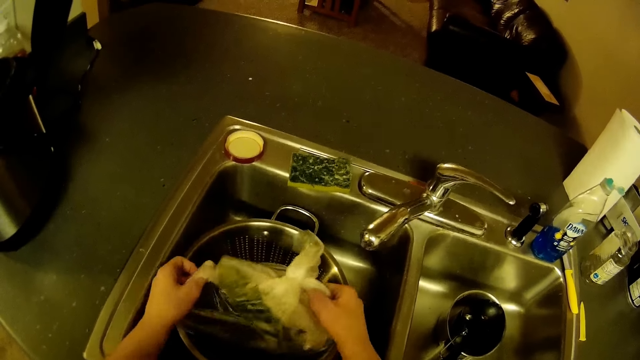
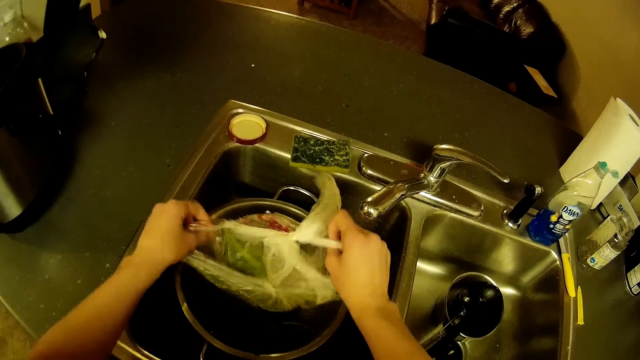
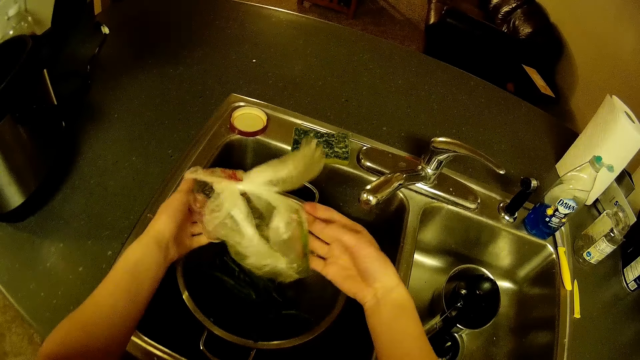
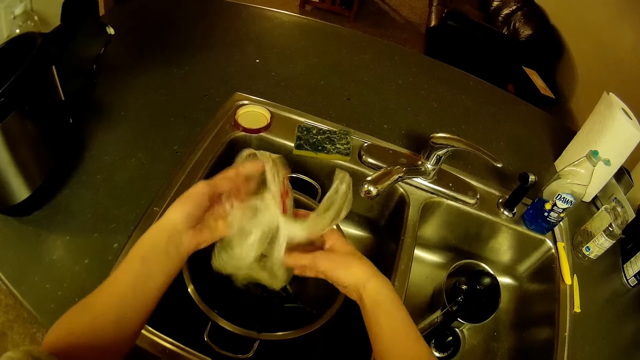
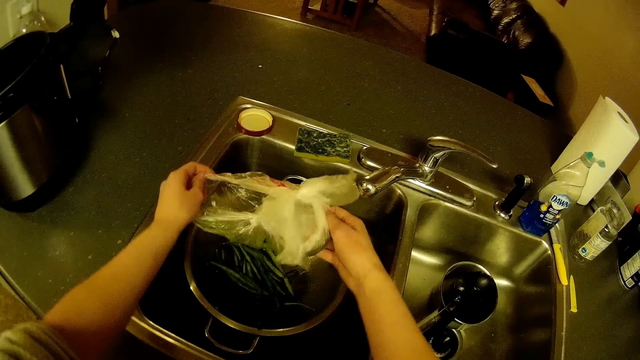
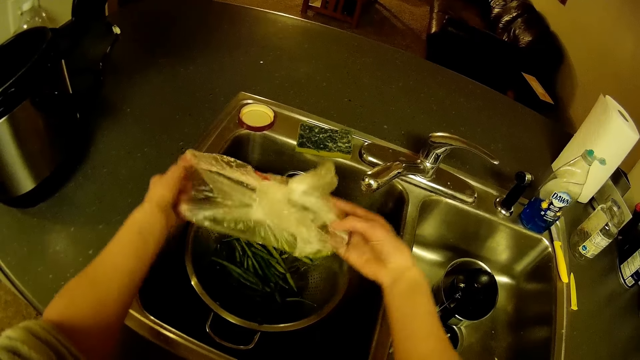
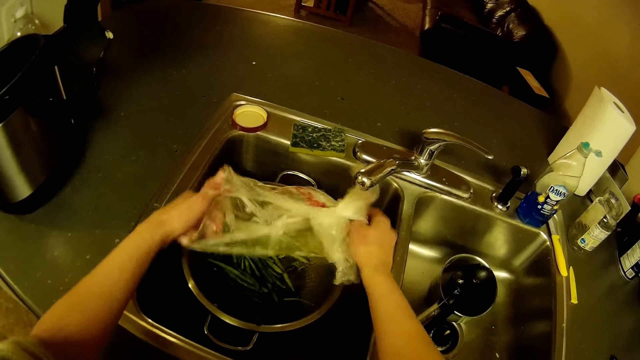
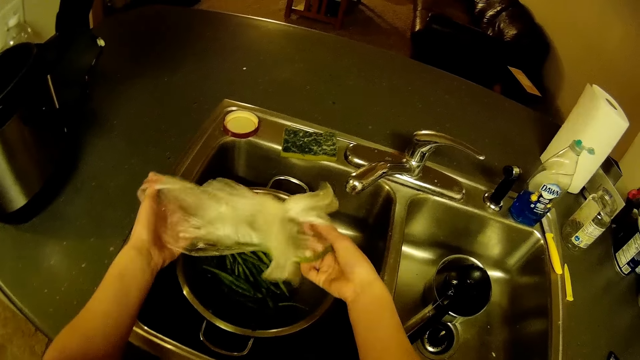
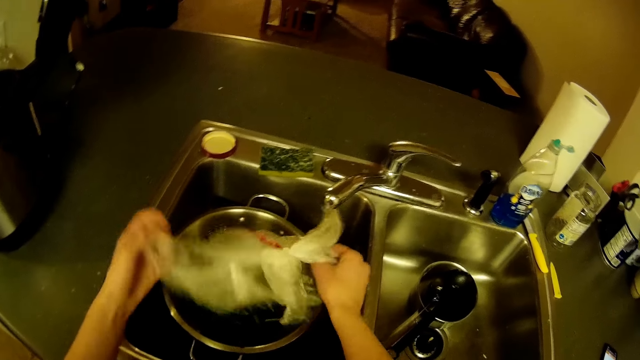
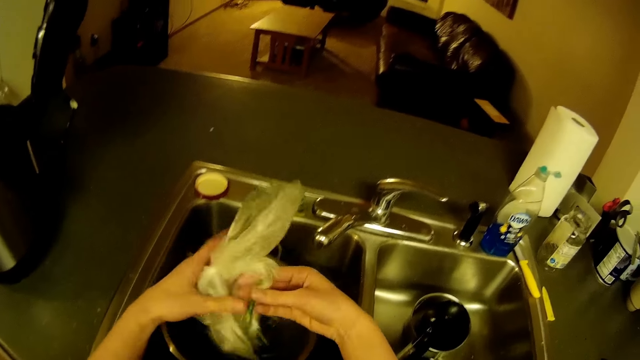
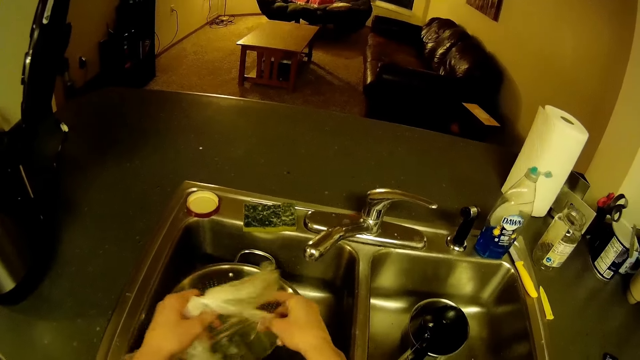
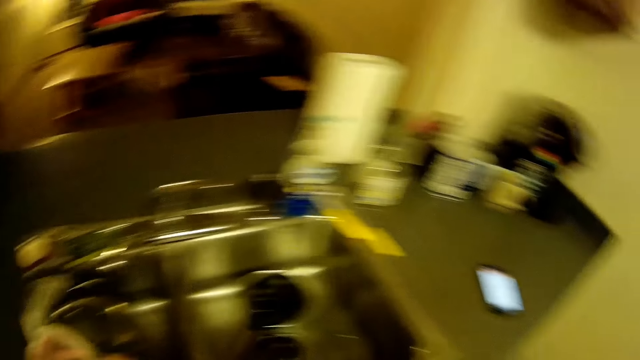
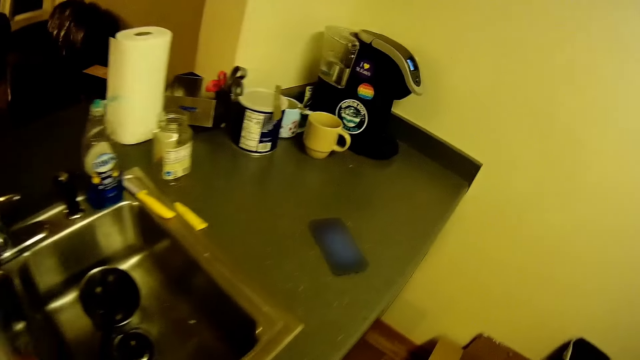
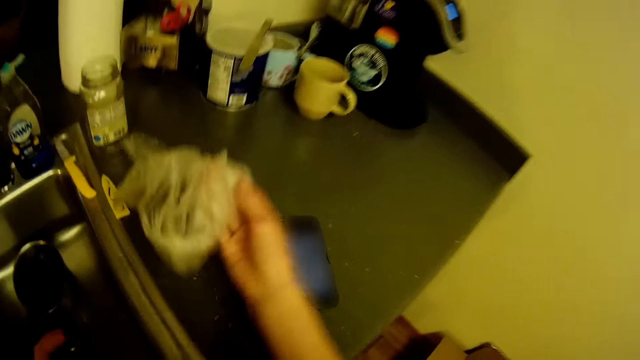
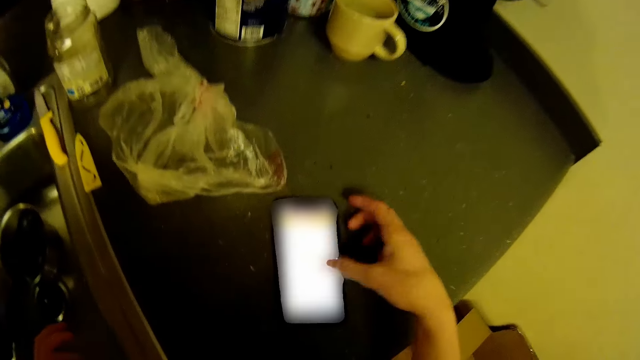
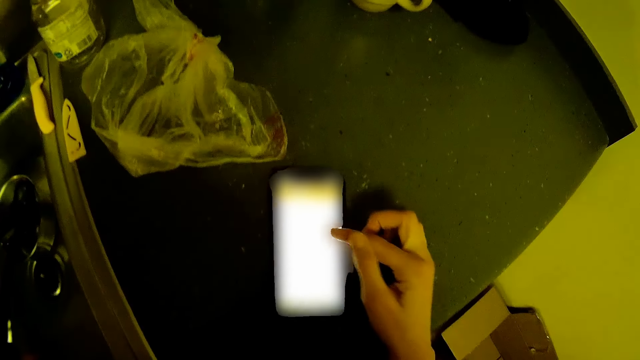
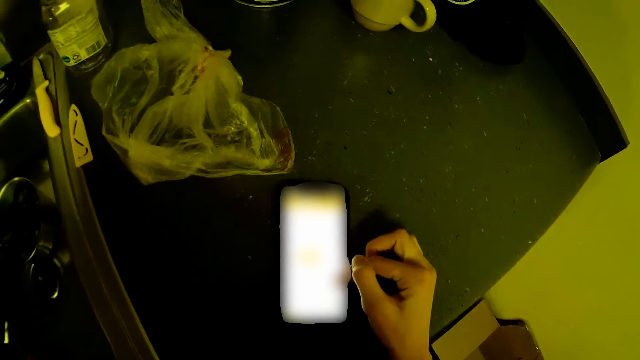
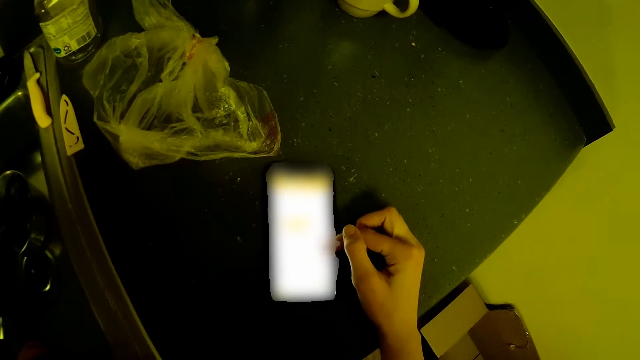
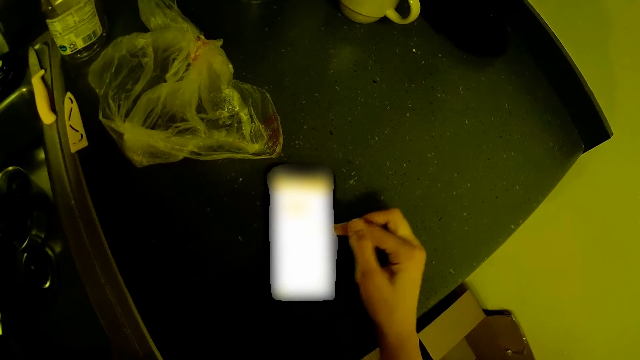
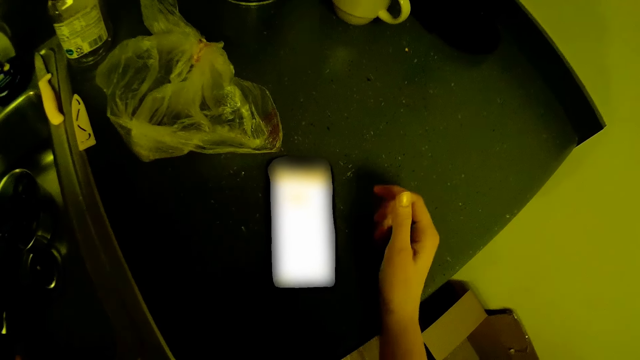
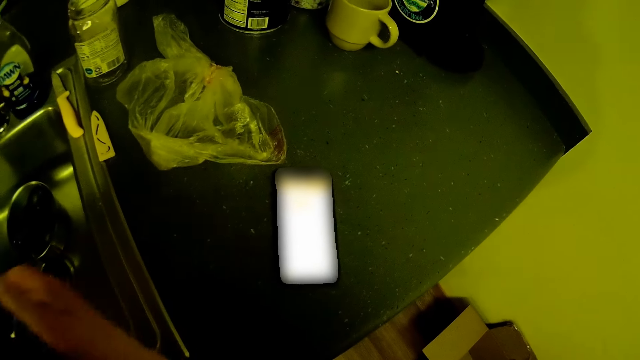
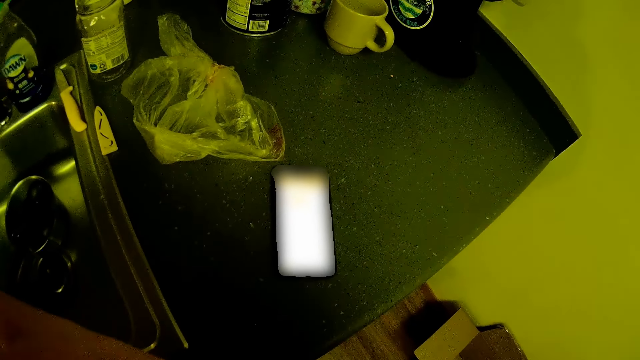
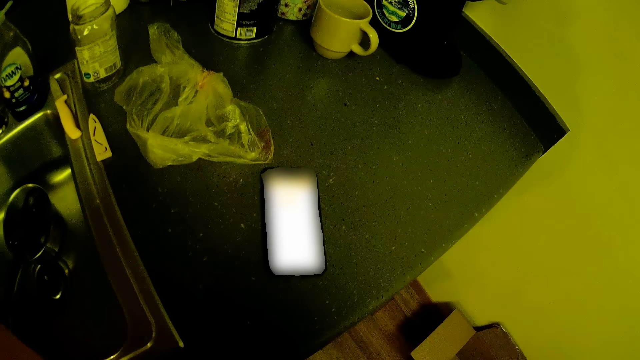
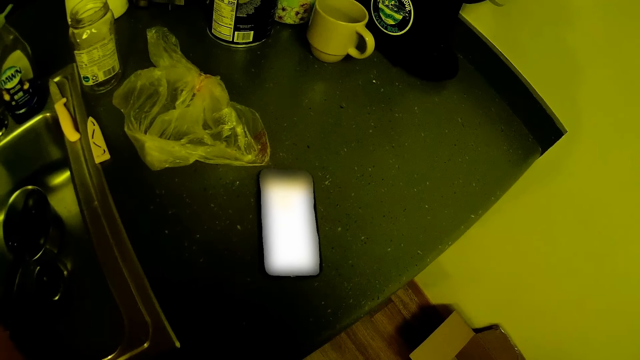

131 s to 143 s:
The camera wearer throws the nylon bag. He operates the phone on the kitchen slab with his left hand.

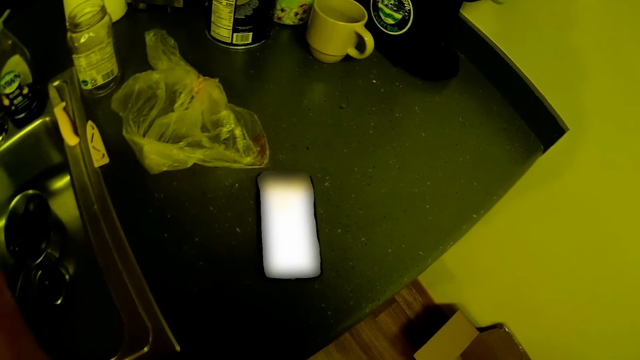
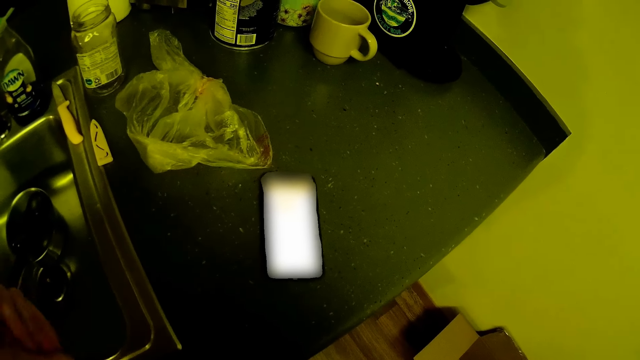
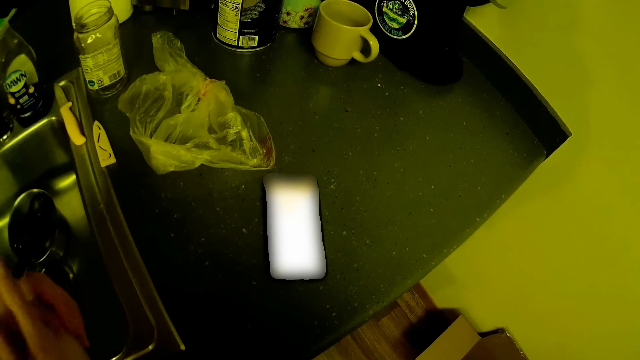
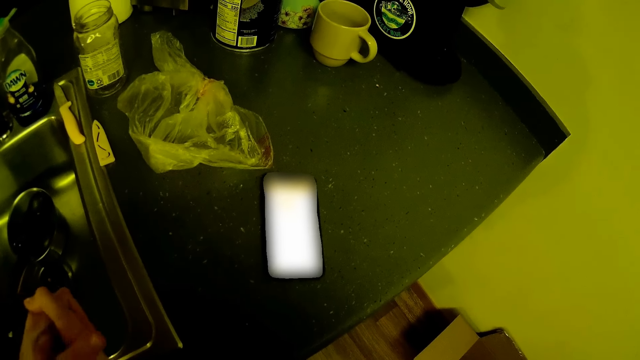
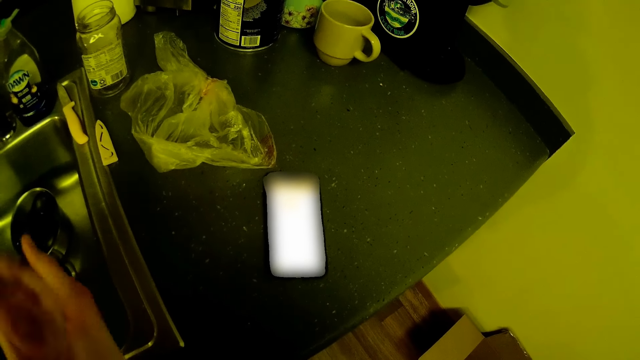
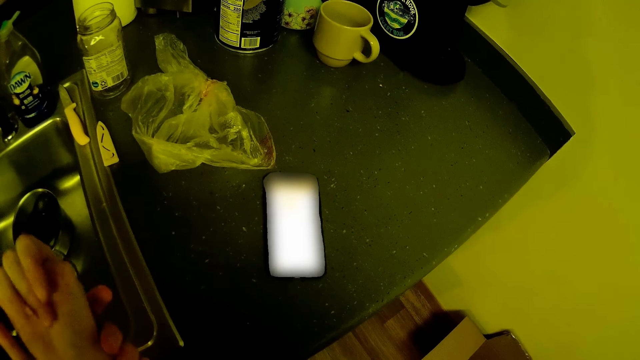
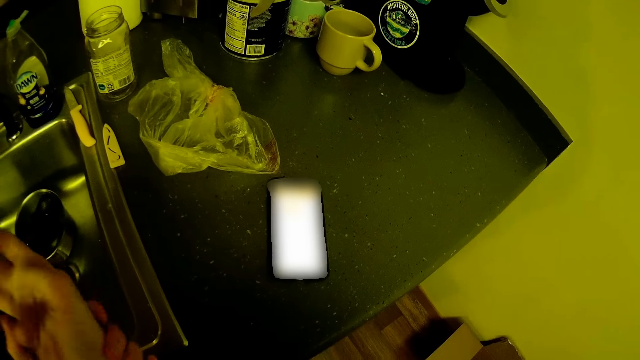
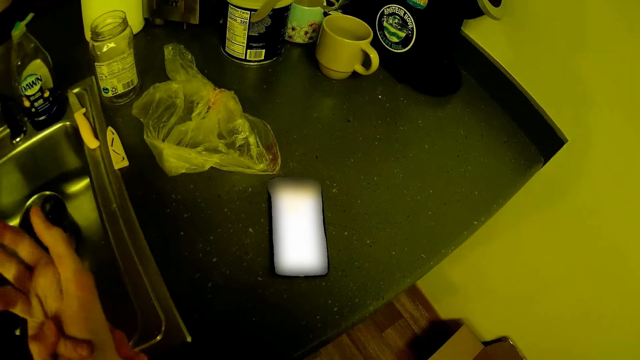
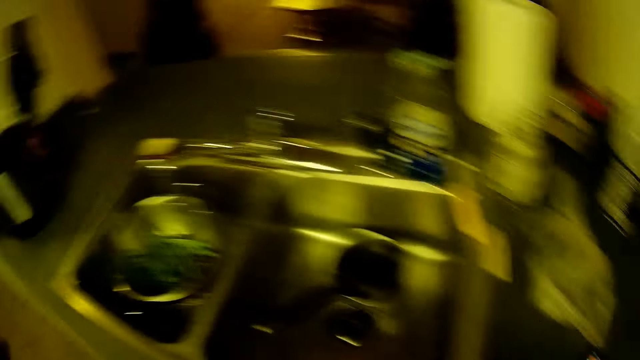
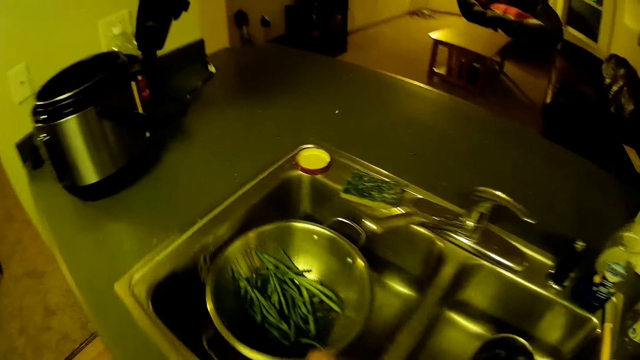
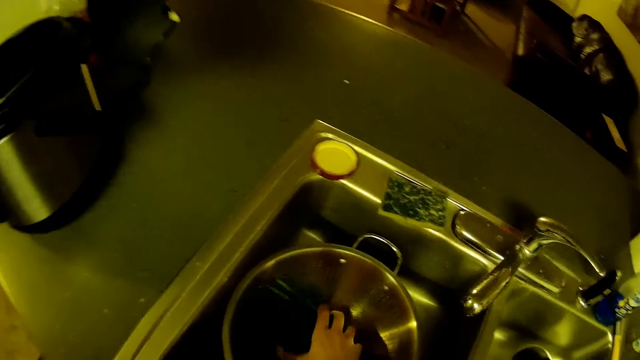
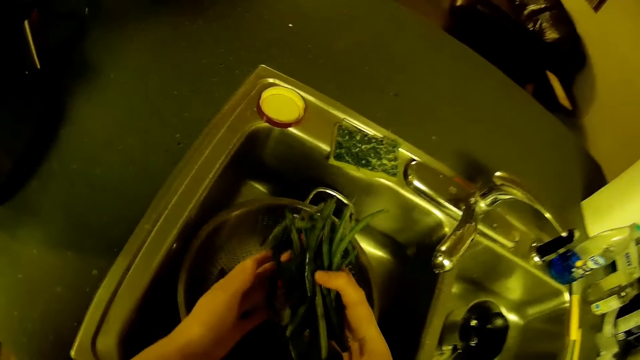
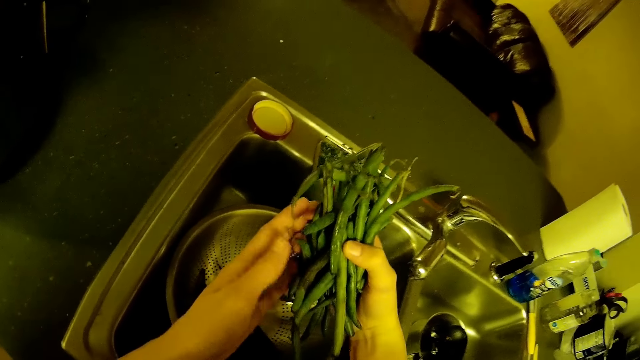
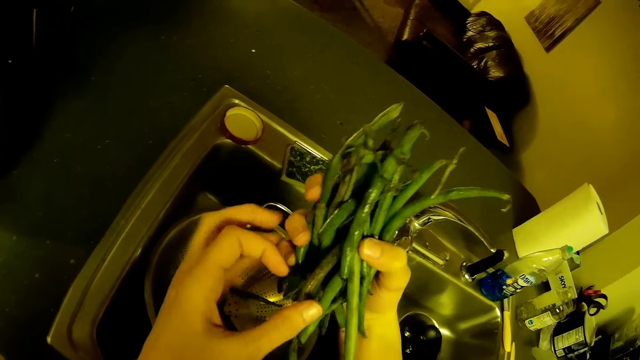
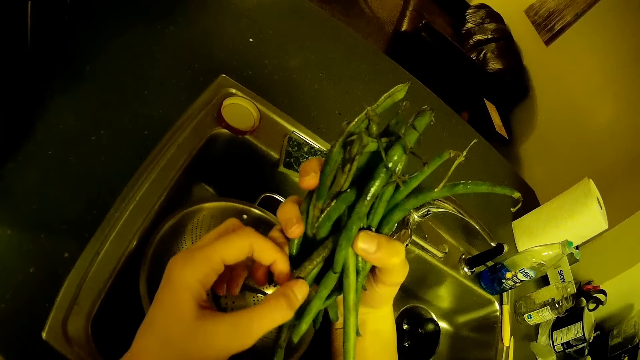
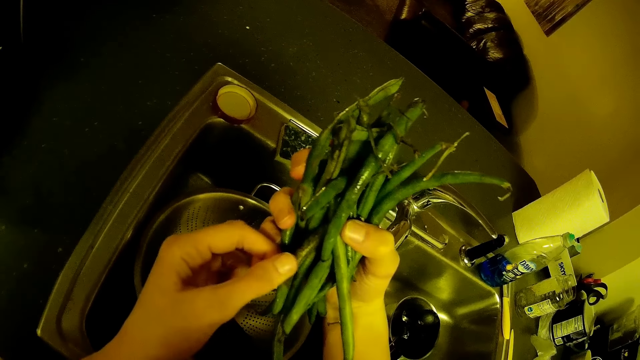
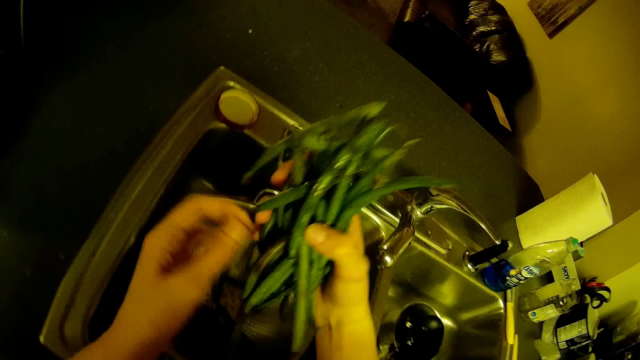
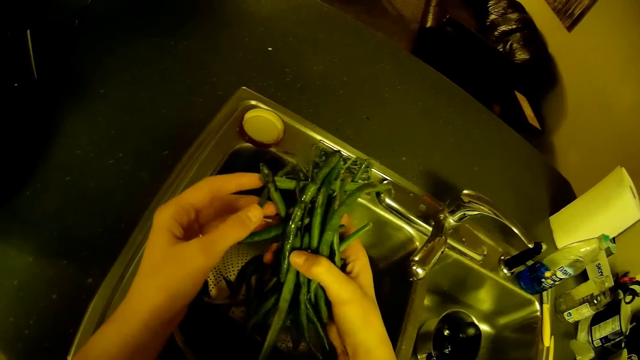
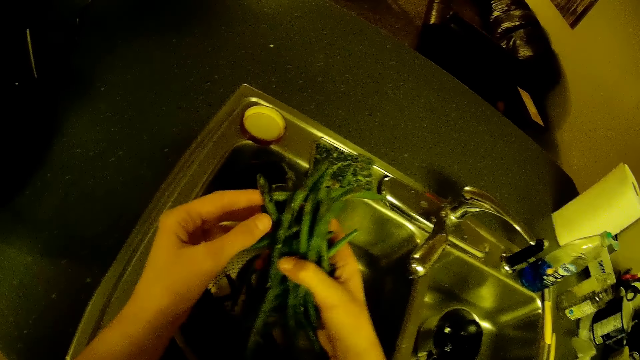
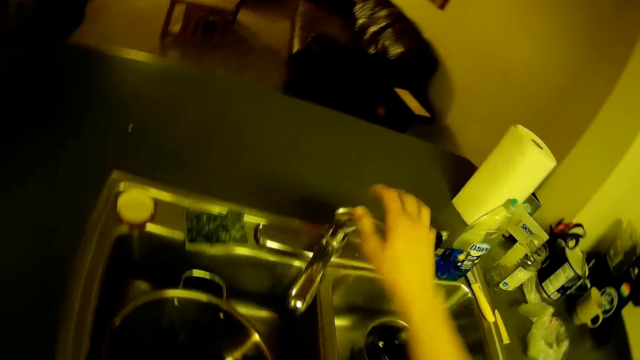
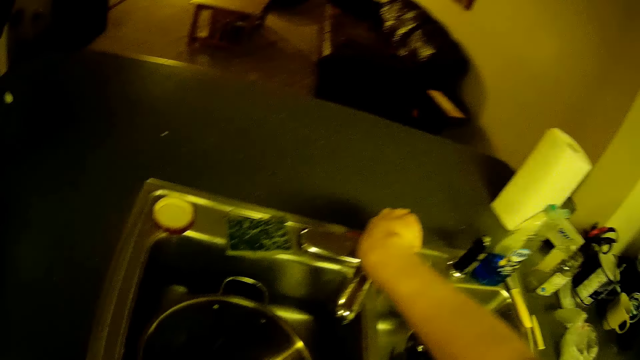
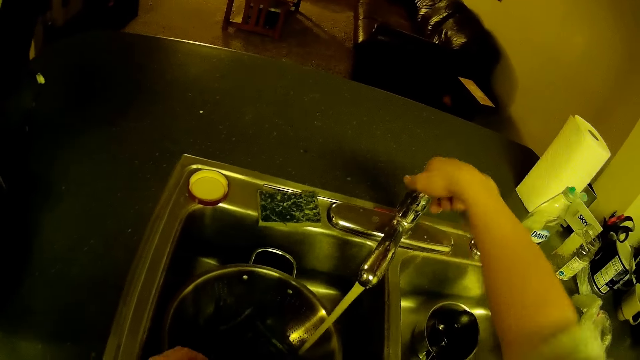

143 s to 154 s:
The camera wearer squeezes both hands together. He stretches his fingers. He takes the green peas from the sieve in the sink with both hands. He cleans a green pea with his left hand. He pours the green peas in his right hand inside the sieve in the sink. He turns on a tap on the kitchen sink with his right hand.
